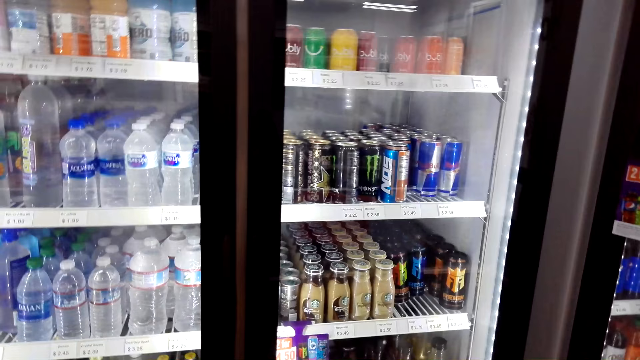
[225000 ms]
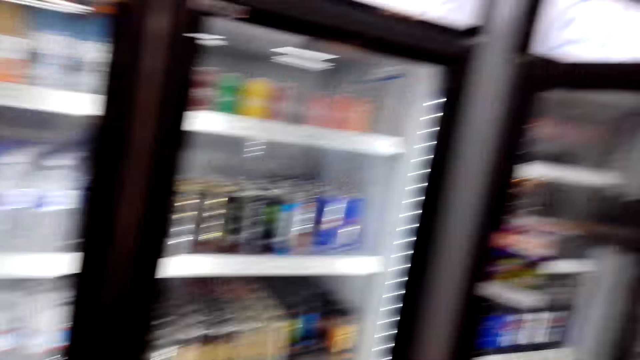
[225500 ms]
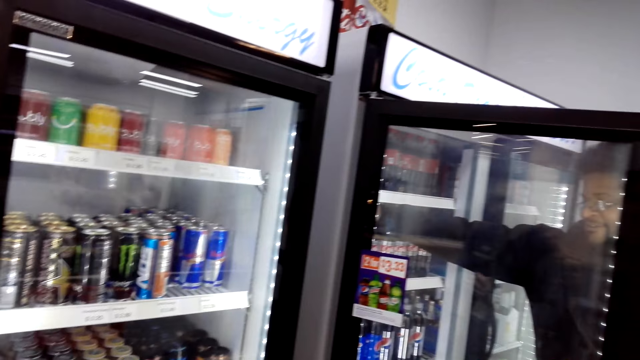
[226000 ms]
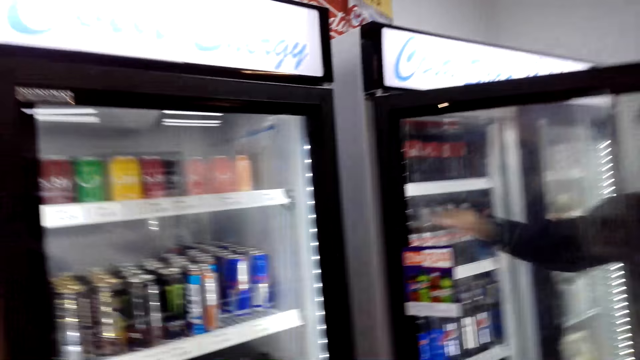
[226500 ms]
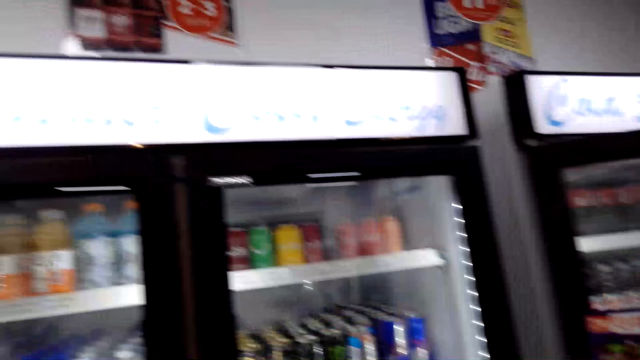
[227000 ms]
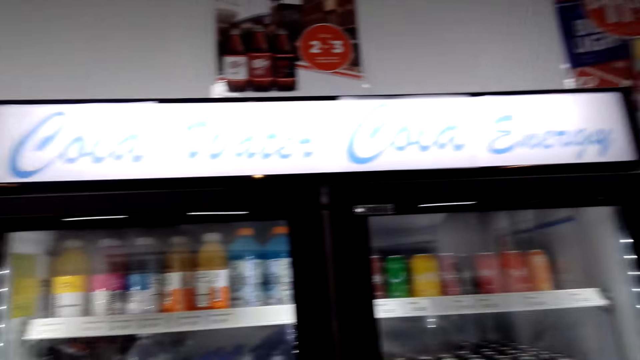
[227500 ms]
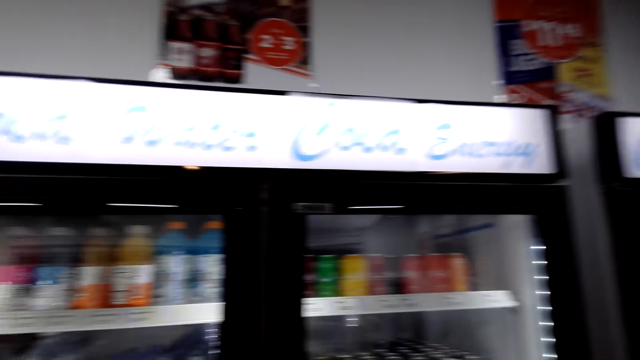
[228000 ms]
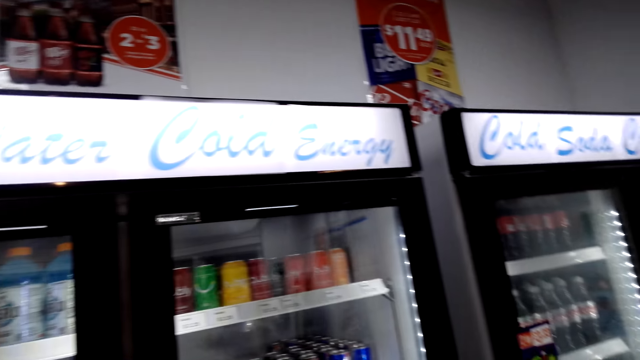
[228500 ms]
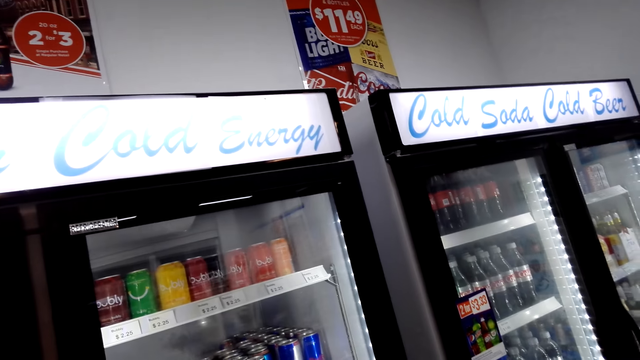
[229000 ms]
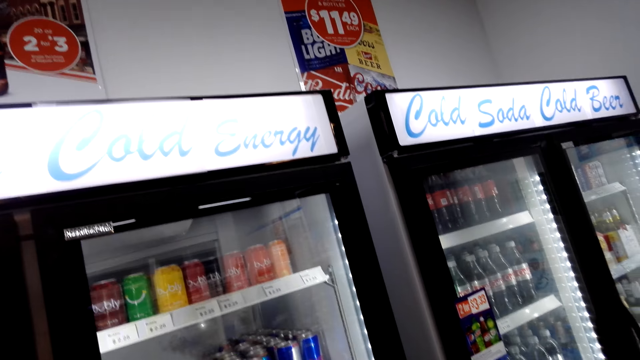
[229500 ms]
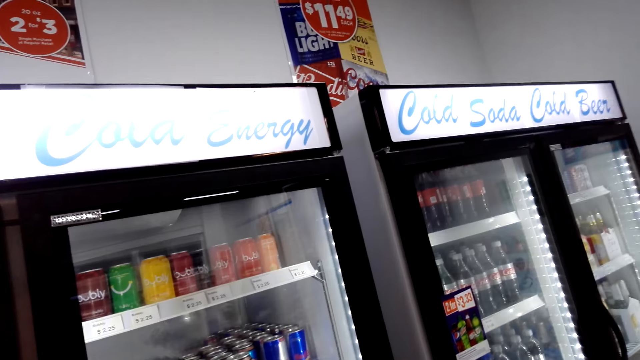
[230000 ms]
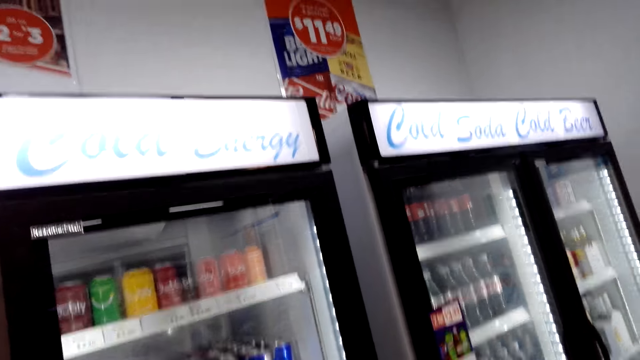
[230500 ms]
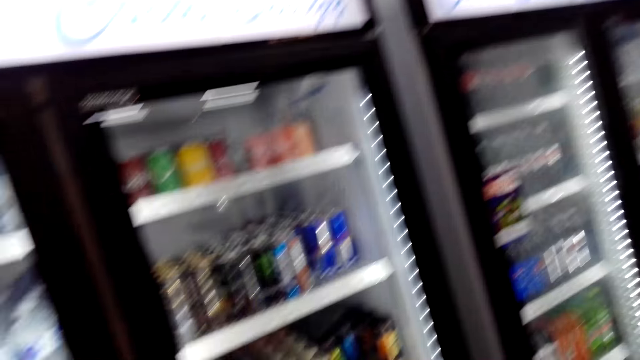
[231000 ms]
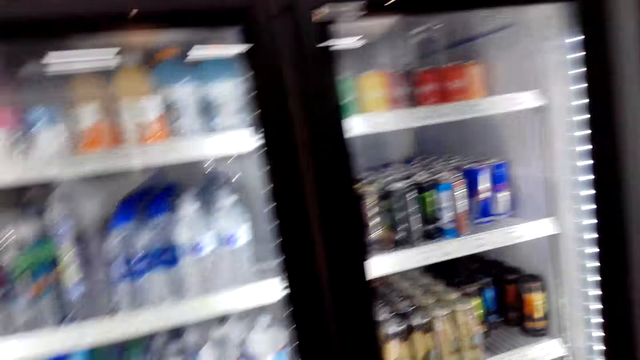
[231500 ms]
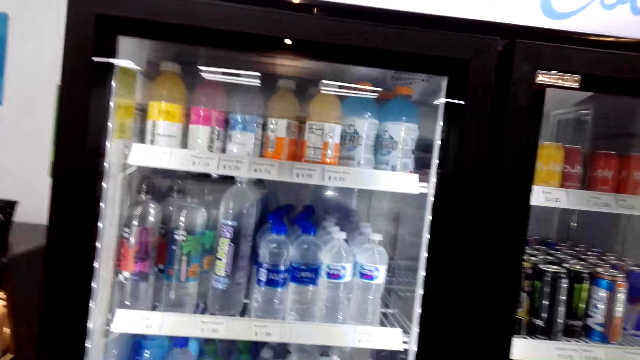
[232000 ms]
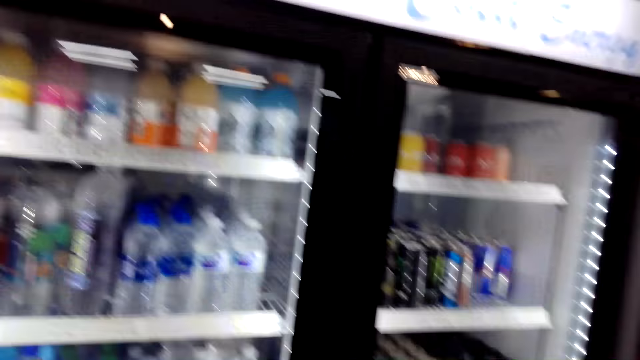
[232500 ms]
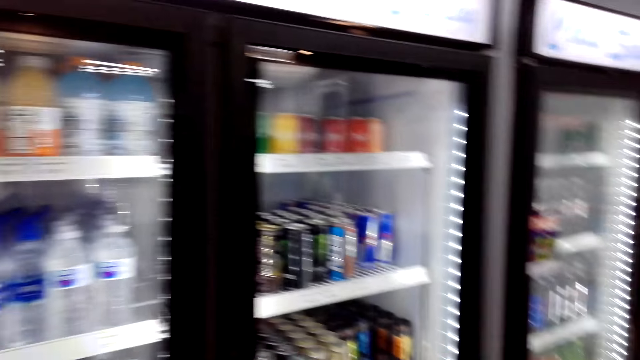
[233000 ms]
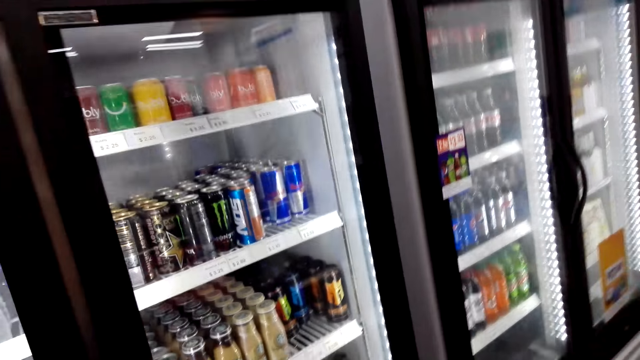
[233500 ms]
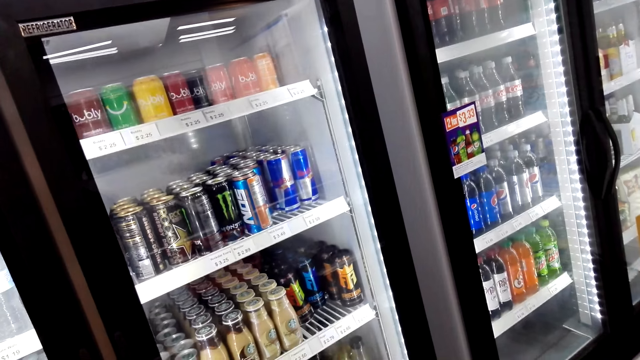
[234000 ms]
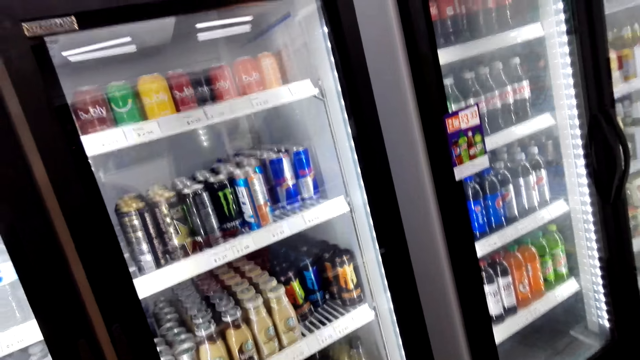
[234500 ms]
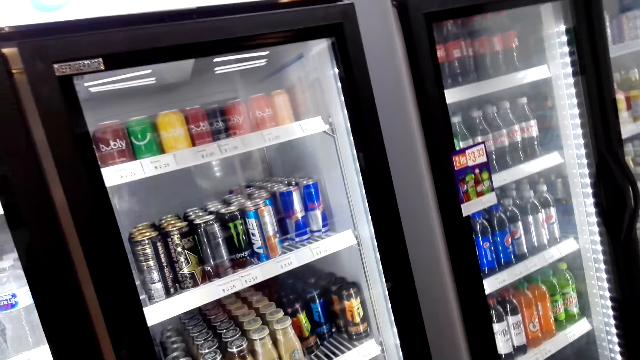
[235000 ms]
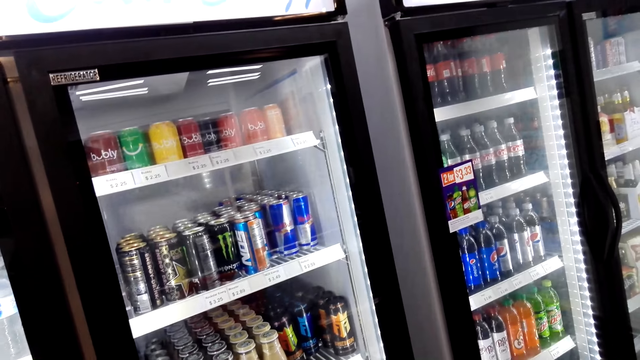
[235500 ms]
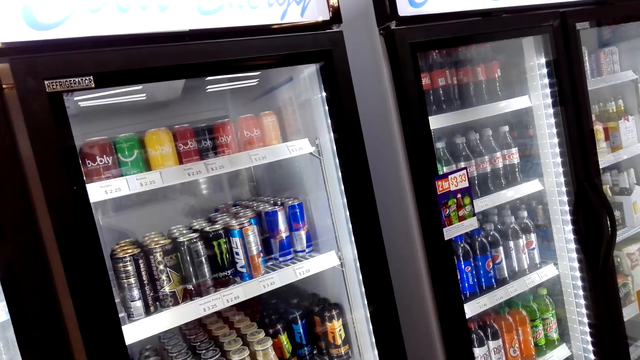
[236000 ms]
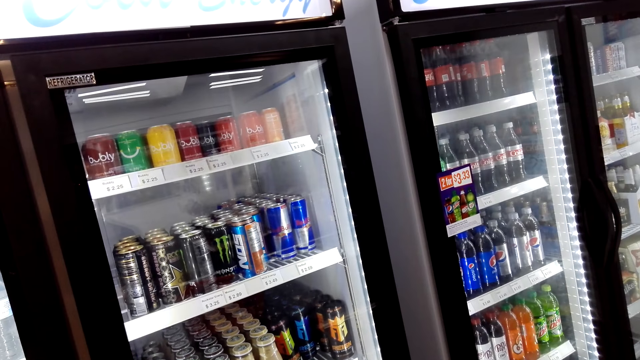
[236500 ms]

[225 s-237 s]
A man moves his hand around the drinks. The man closes a fridge door. The camera wearer interacts with the man.

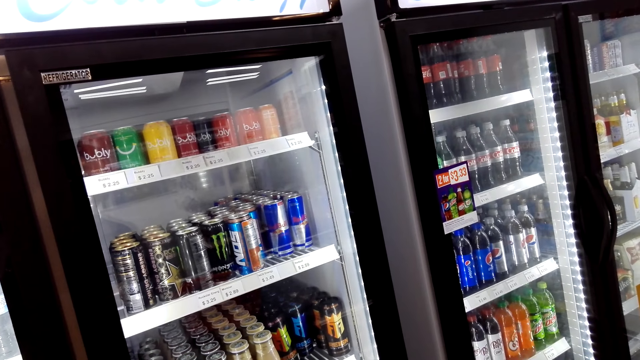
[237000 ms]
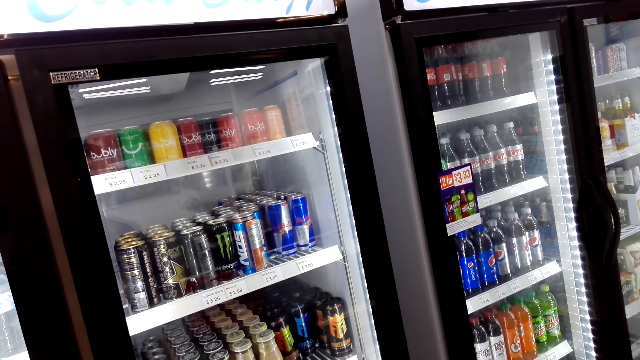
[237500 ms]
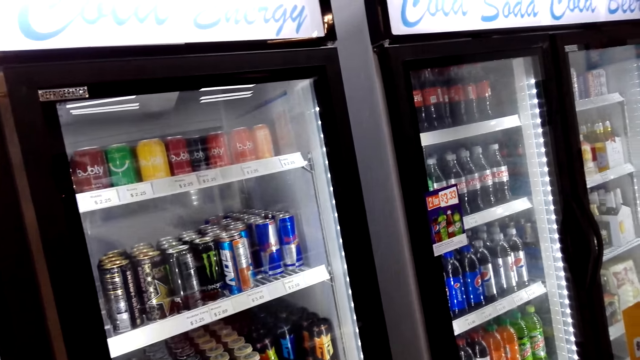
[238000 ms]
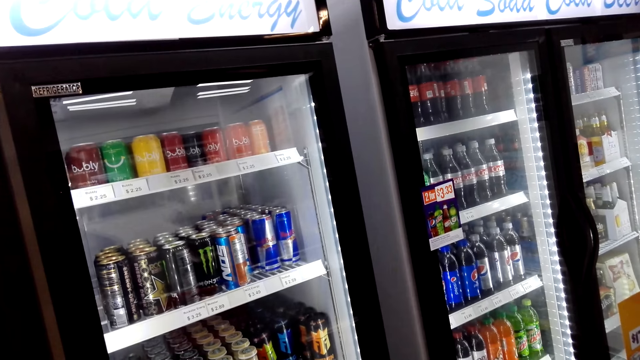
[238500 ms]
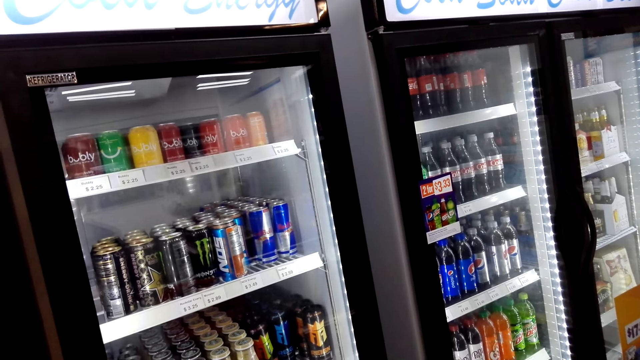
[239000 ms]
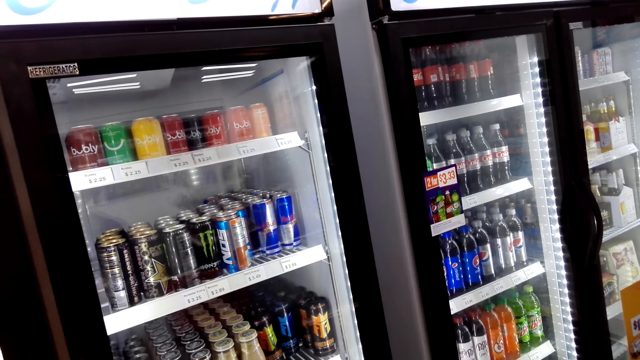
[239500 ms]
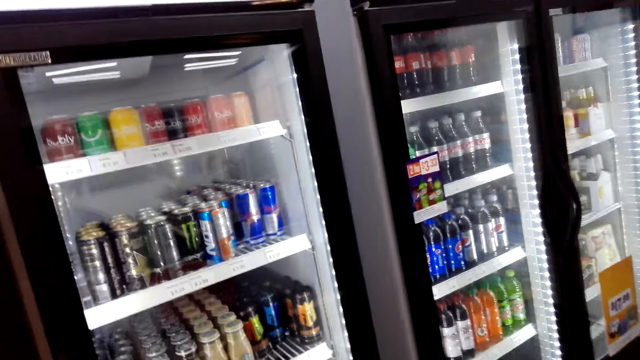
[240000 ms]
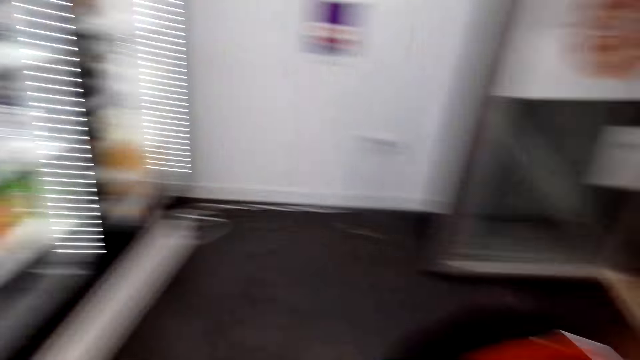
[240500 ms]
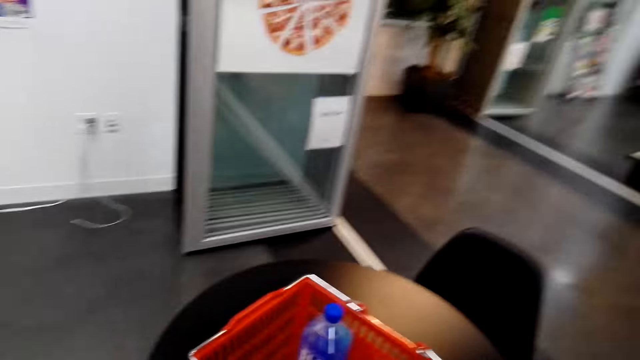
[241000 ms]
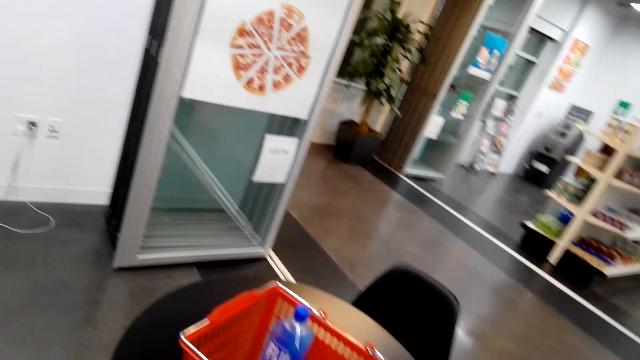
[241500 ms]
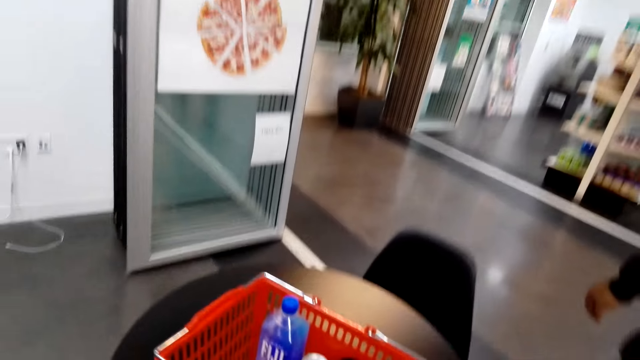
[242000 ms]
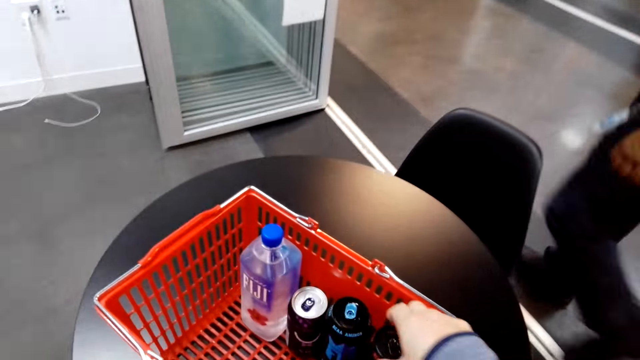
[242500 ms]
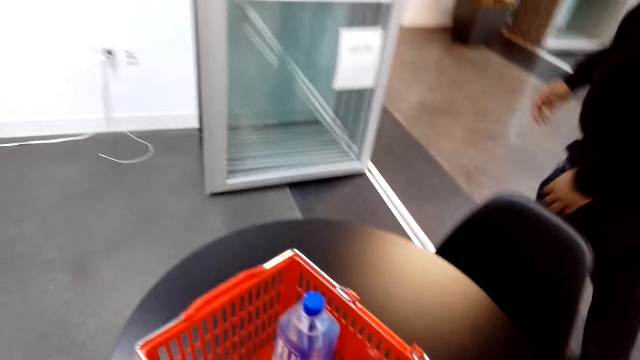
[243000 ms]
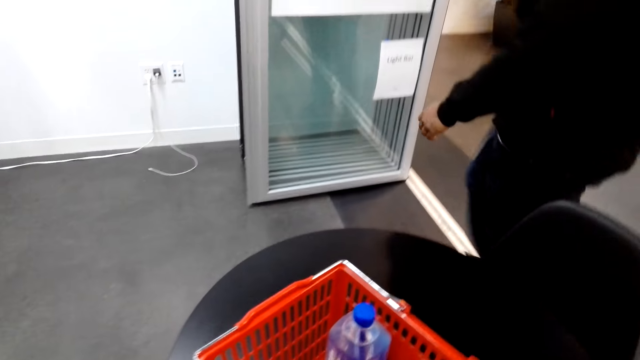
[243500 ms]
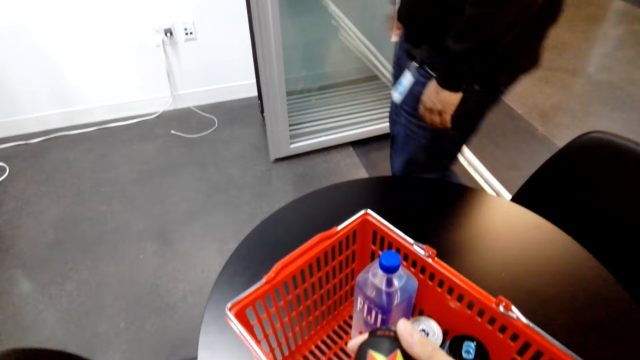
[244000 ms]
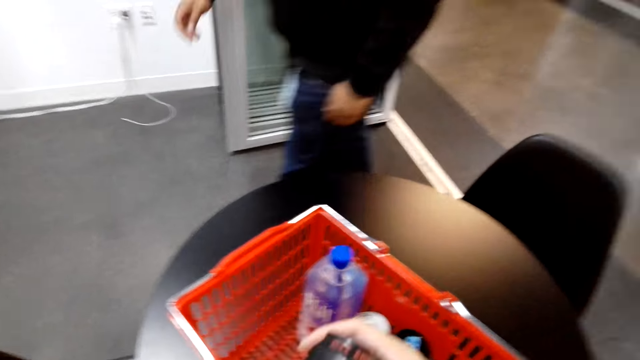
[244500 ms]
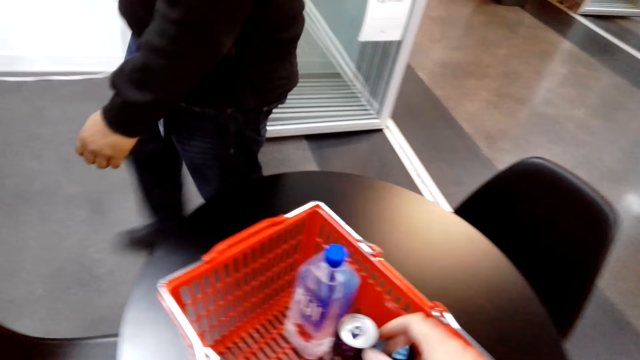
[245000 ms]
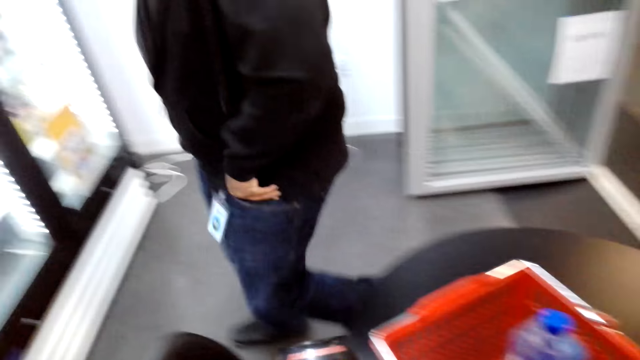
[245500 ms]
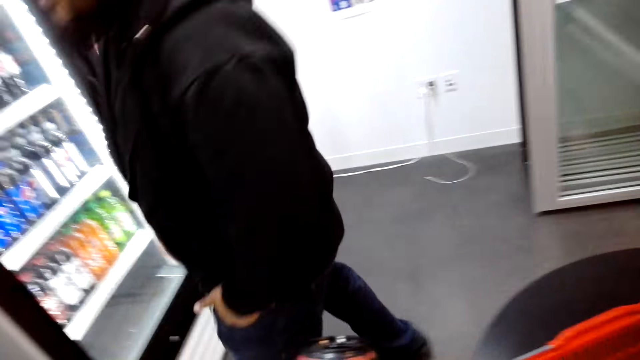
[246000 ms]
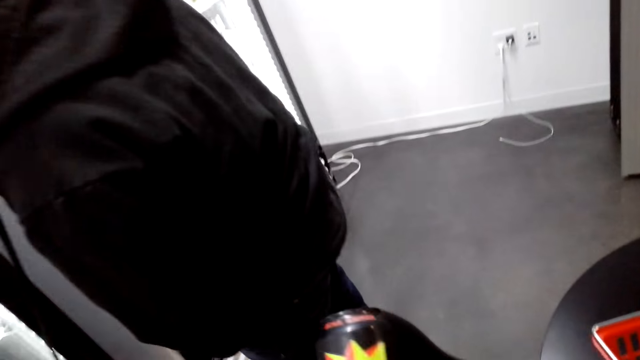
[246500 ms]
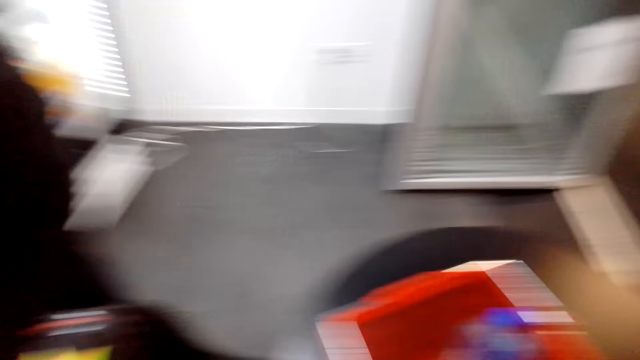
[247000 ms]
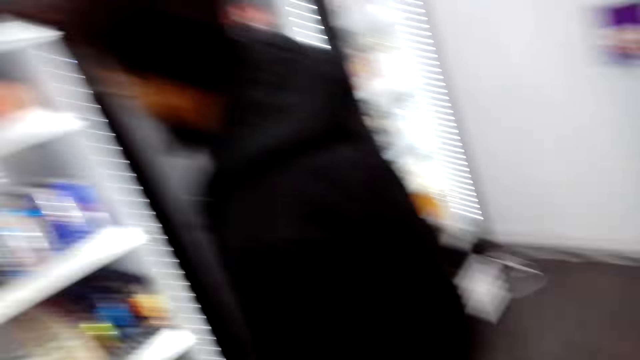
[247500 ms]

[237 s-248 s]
The camera wearer takes drinks from the shopping basket. A man walks.
